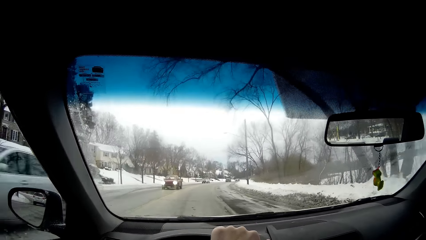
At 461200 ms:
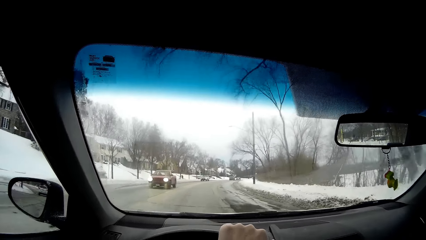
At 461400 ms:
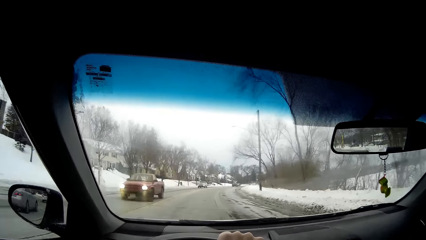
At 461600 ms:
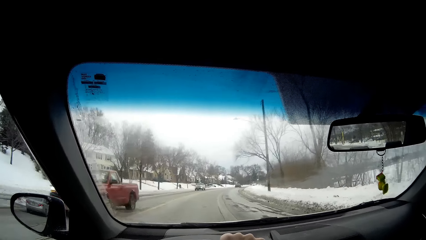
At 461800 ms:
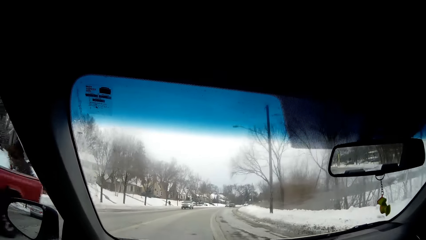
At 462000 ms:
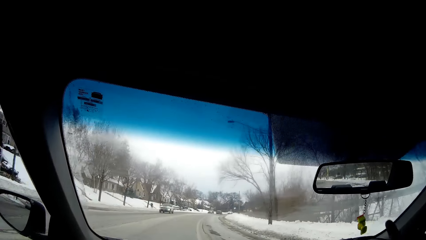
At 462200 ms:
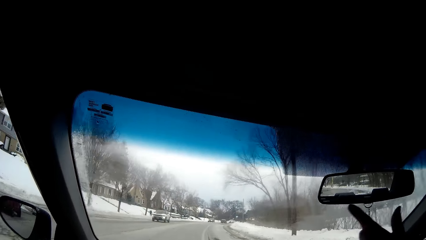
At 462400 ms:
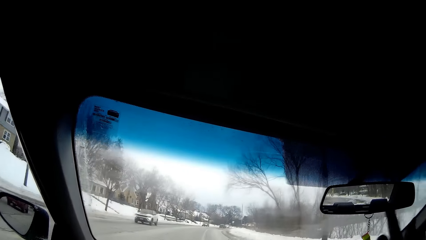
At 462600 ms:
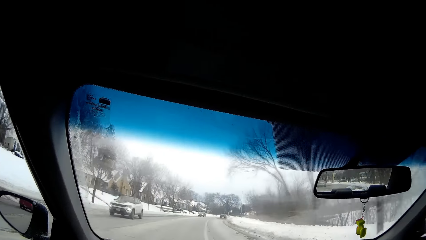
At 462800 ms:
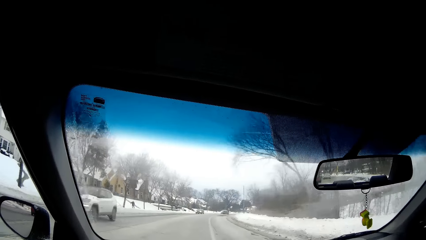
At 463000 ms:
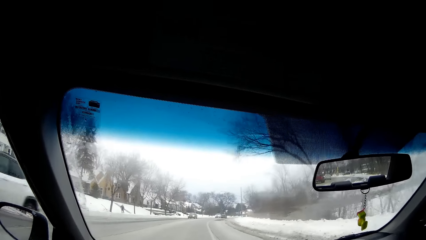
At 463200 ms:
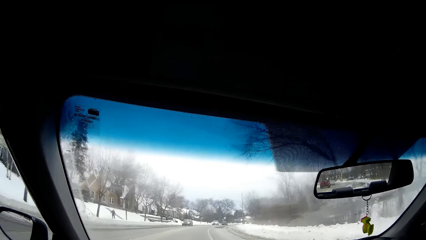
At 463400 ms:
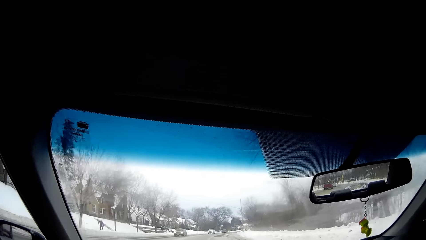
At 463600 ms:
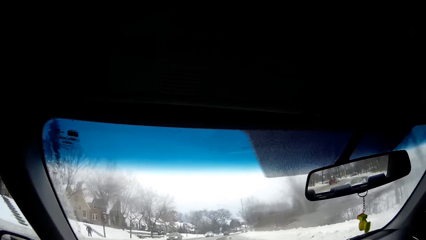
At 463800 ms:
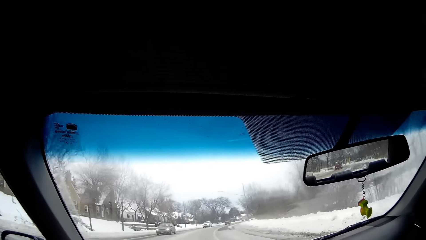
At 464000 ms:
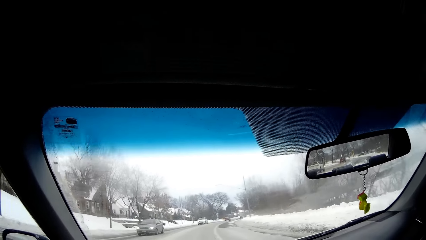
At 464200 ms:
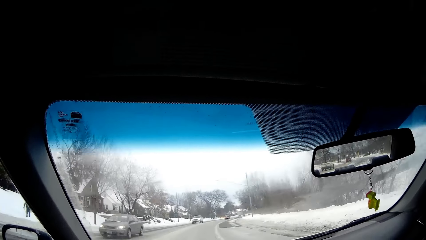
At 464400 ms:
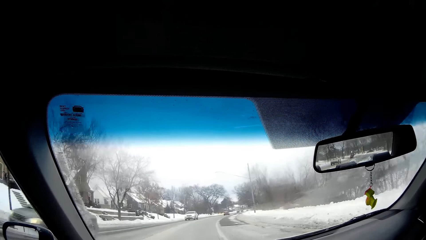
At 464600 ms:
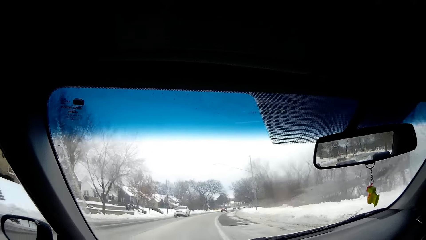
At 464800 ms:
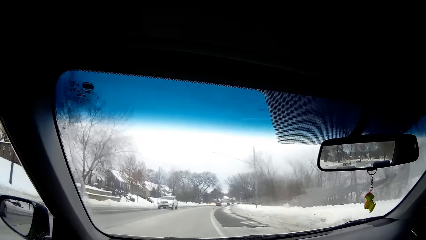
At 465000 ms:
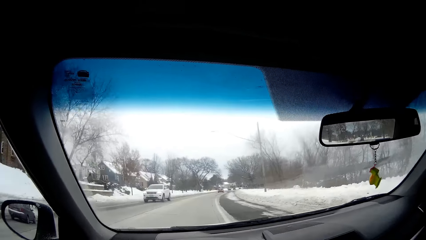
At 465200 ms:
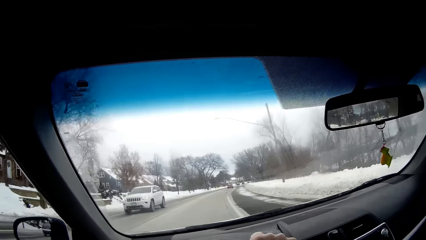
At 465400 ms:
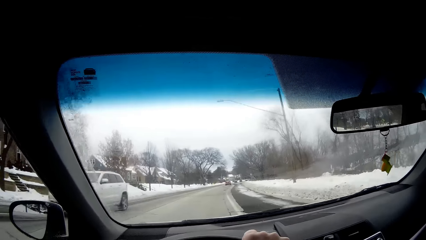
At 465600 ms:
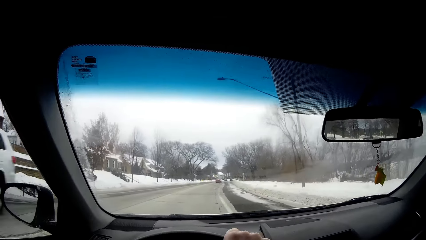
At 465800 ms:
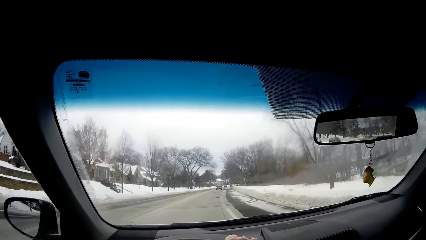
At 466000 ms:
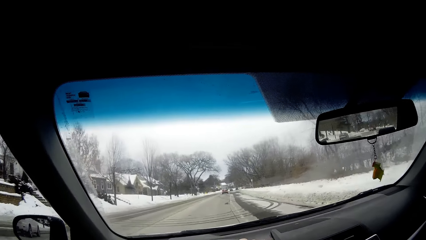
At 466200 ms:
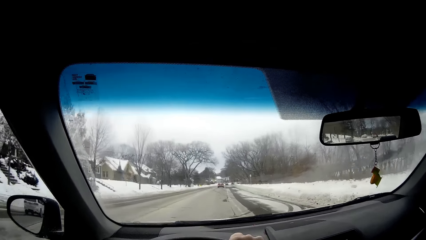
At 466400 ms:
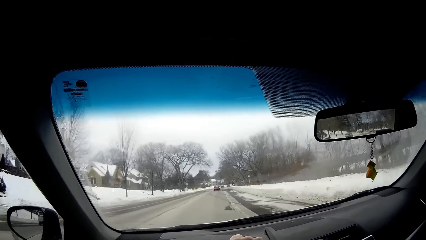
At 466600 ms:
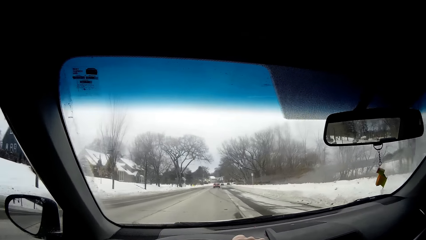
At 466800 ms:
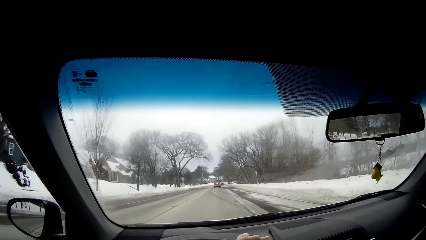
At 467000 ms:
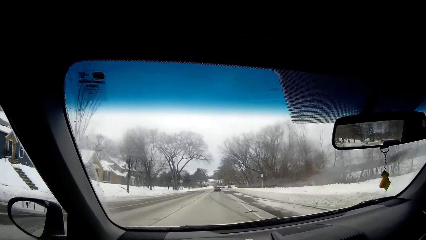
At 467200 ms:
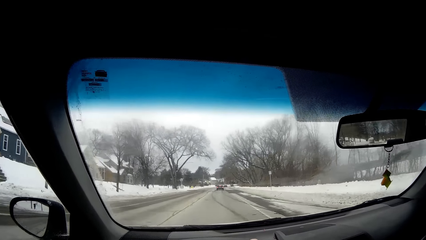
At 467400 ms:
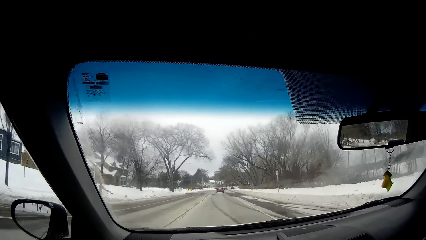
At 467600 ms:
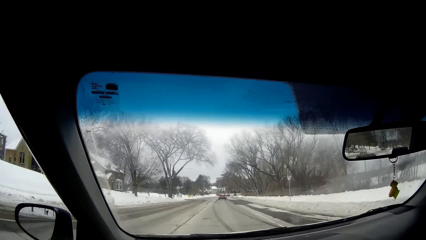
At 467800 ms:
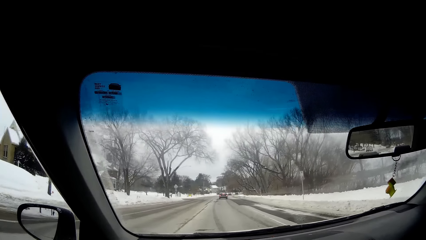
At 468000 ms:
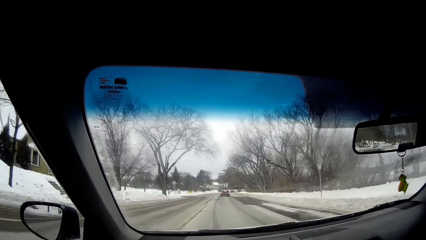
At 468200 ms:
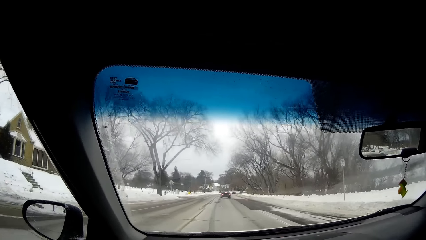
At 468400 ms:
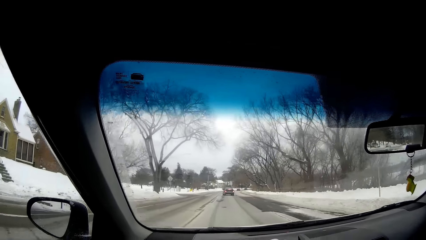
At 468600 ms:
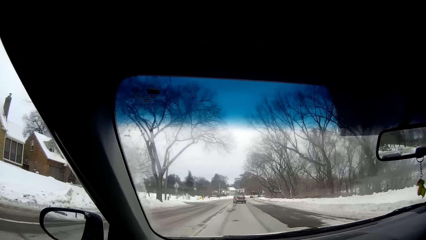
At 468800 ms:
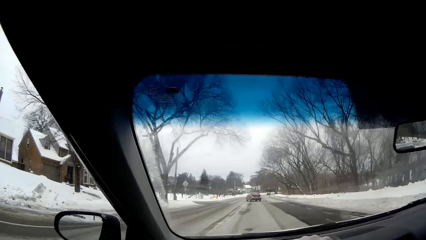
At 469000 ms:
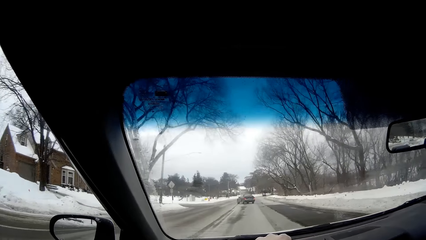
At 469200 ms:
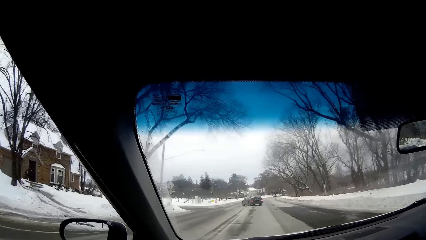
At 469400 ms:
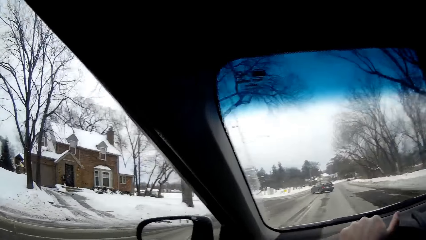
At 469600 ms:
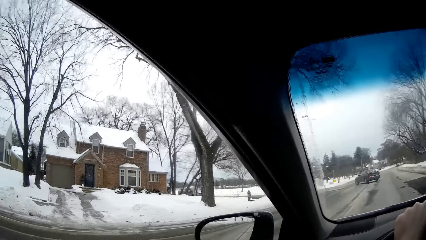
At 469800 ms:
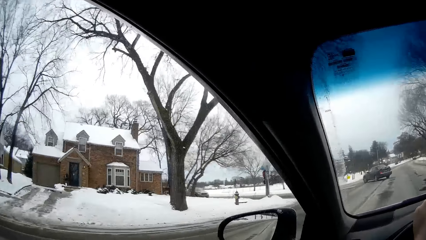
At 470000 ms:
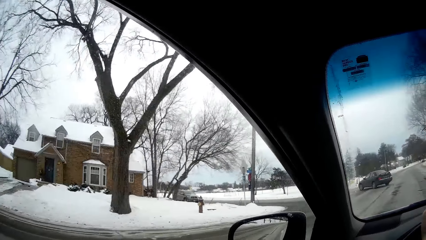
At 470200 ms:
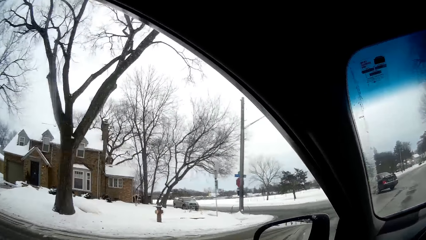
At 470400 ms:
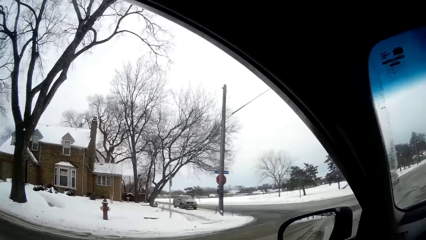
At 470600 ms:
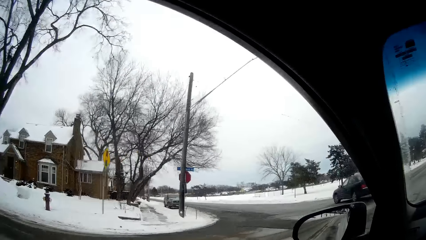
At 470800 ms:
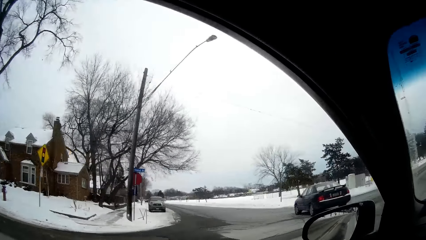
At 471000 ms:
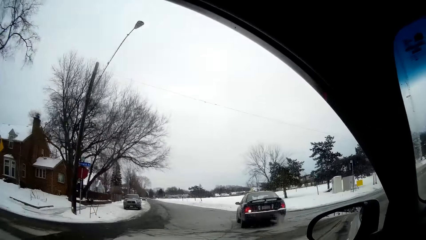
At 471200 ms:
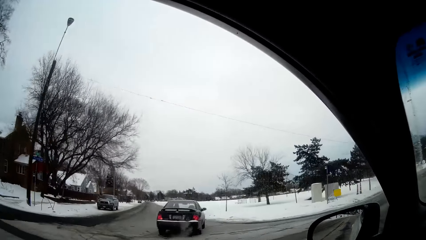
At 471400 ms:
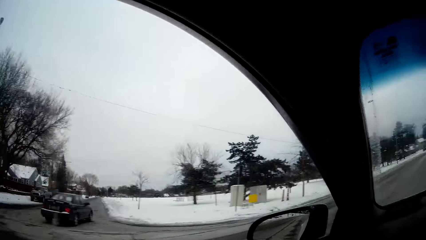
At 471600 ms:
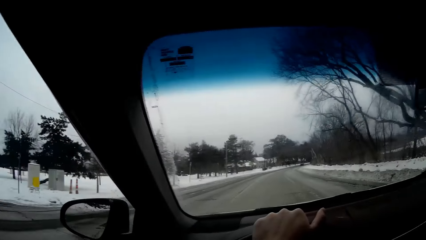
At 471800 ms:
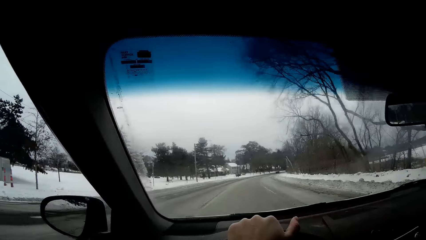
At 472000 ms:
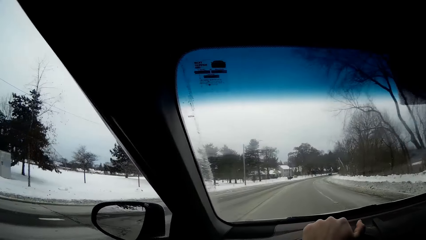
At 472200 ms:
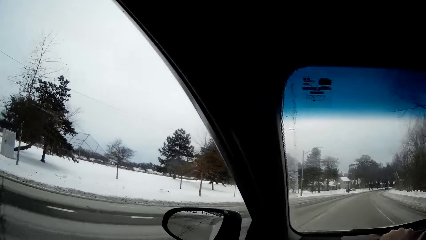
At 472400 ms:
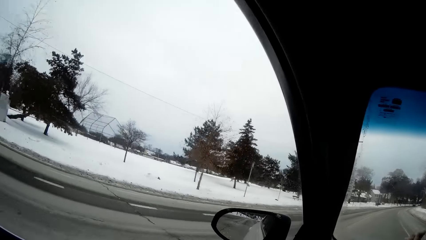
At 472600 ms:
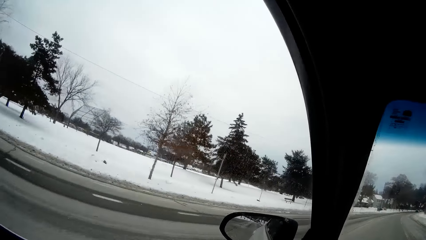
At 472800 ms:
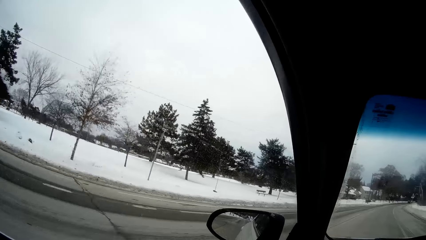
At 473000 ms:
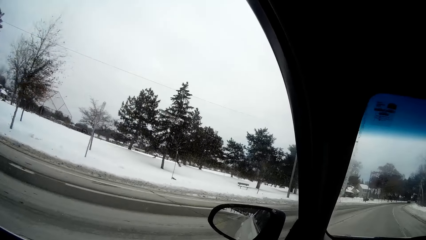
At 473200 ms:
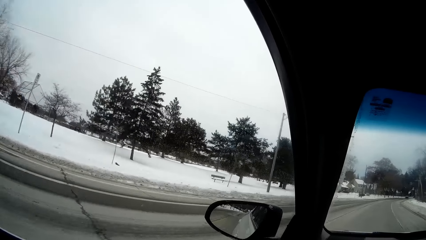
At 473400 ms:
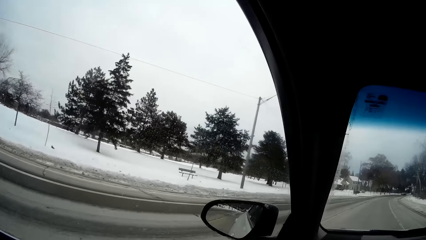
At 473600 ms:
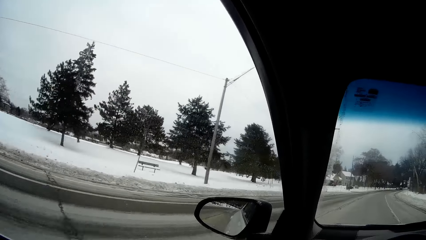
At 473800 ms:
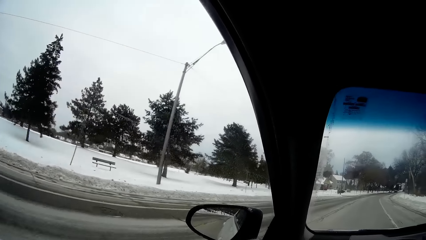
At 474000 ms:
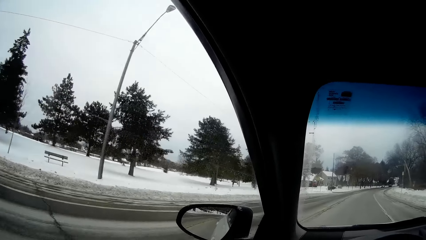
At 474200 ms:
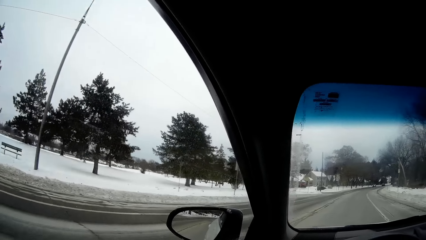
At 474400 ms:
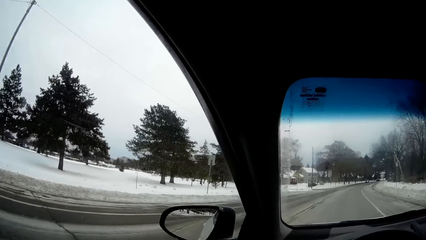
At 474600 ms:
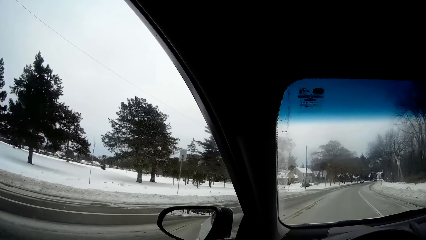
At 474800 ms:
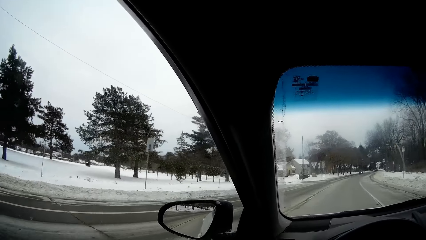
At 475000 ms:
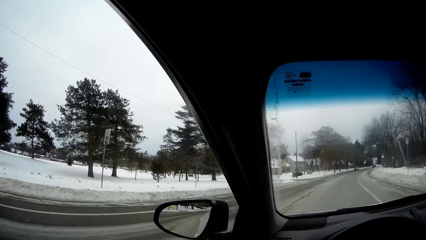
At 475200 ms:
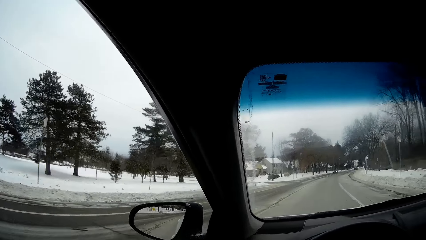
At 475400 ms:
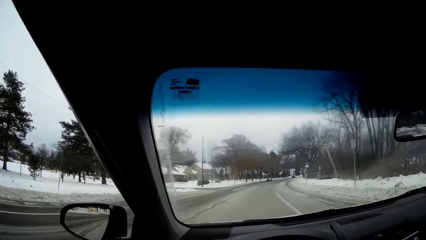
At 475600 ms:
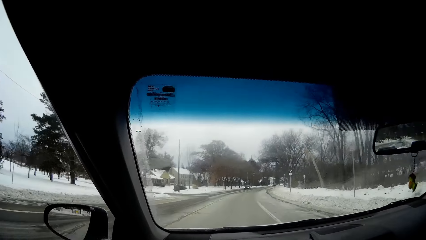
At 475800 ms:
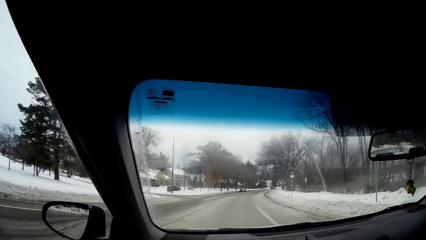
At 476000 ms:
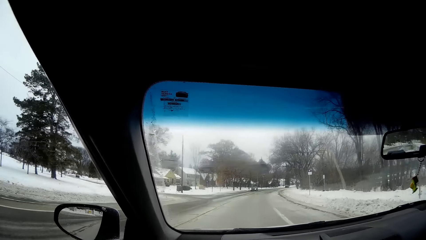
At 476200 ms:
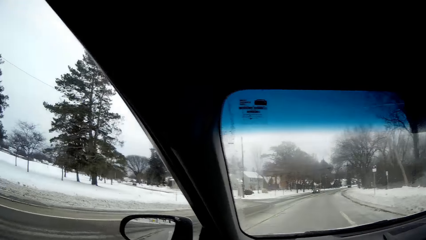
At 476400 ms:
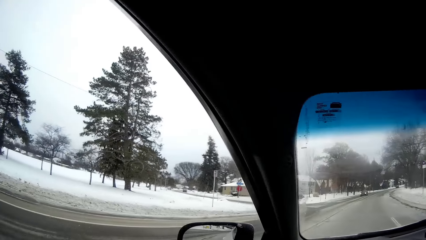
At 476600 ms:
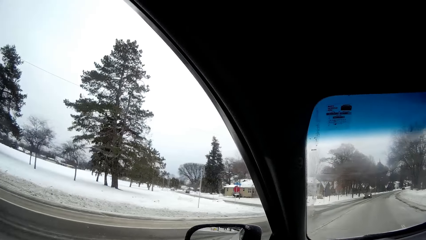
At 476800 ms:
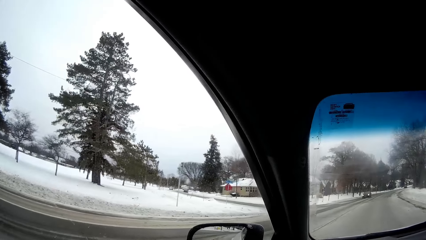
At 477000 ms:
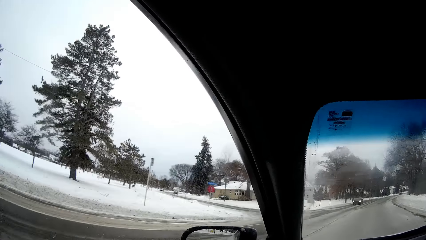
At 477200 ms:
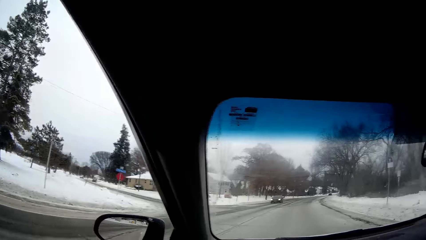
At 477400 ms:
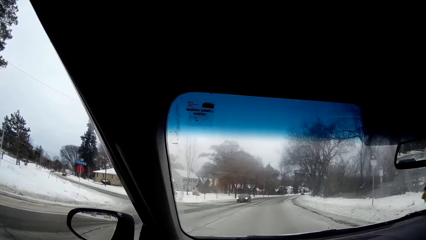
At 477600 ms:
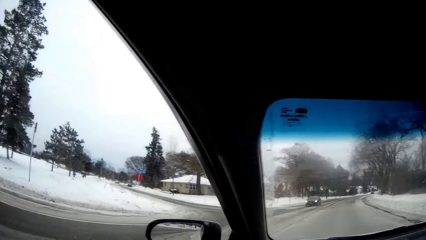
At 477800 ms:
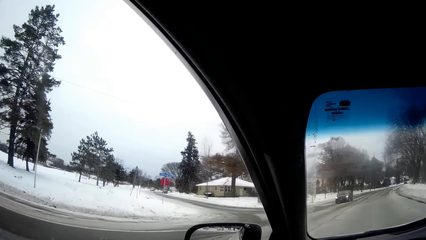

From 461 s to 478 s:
The camera wearer lifts his hand. He looks through the window.
